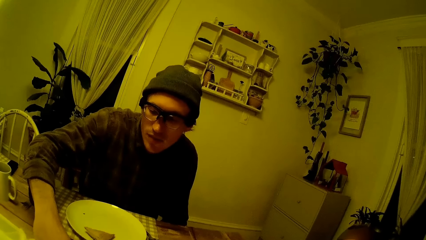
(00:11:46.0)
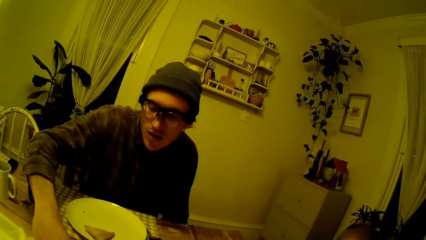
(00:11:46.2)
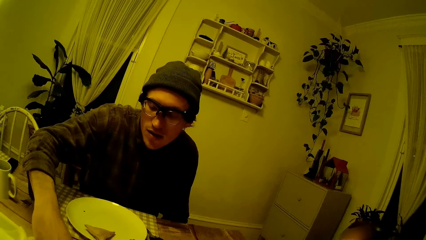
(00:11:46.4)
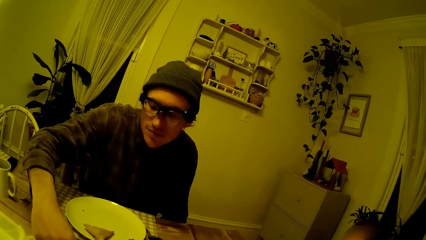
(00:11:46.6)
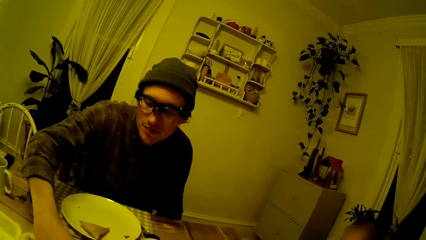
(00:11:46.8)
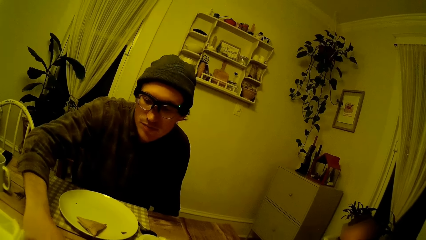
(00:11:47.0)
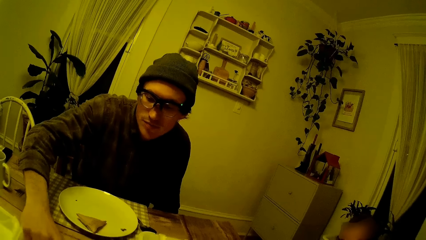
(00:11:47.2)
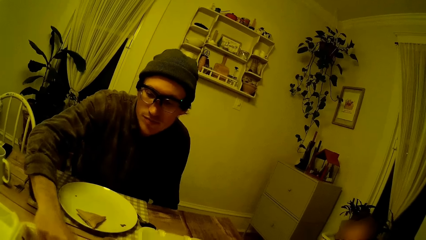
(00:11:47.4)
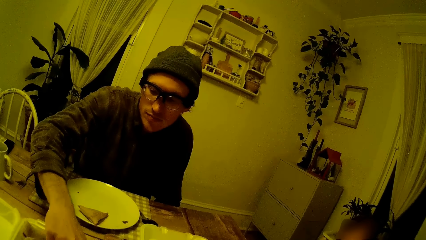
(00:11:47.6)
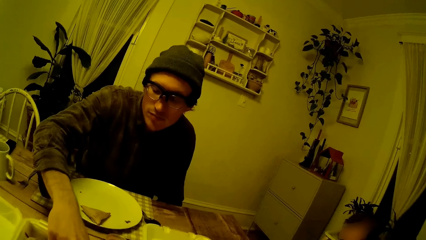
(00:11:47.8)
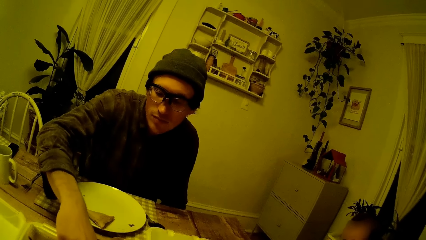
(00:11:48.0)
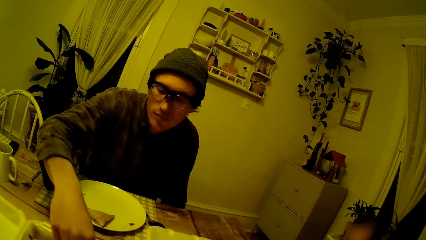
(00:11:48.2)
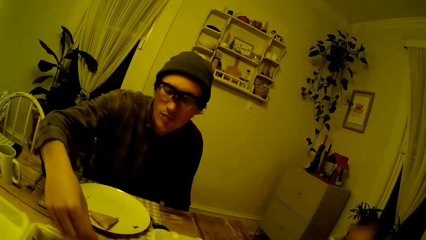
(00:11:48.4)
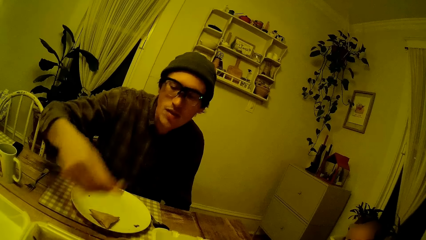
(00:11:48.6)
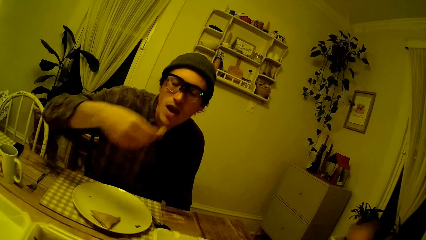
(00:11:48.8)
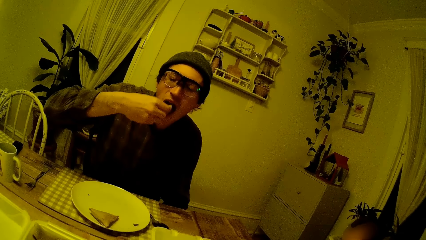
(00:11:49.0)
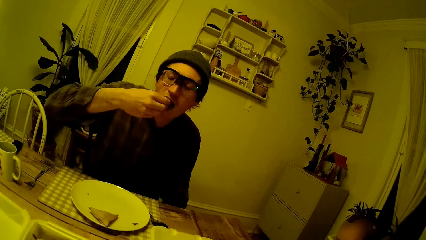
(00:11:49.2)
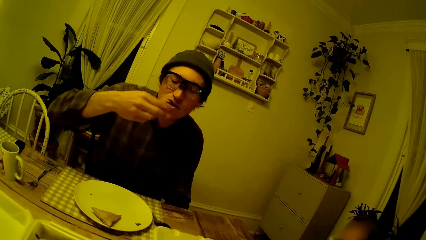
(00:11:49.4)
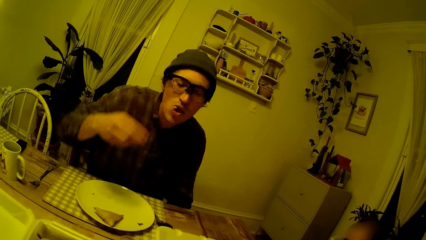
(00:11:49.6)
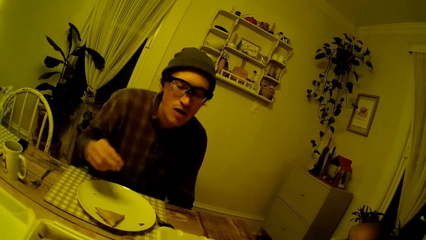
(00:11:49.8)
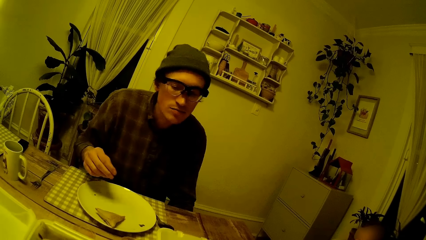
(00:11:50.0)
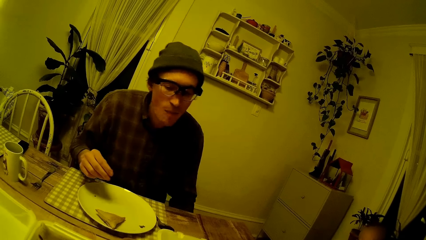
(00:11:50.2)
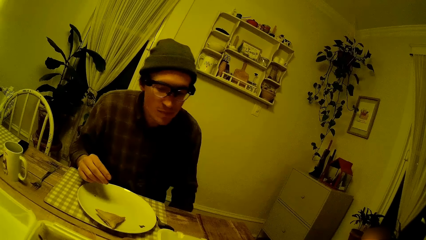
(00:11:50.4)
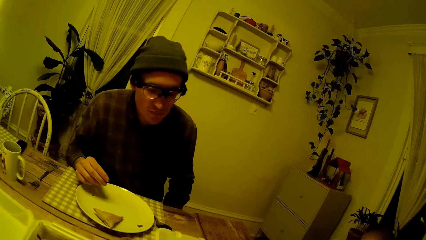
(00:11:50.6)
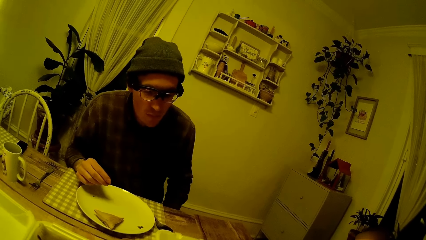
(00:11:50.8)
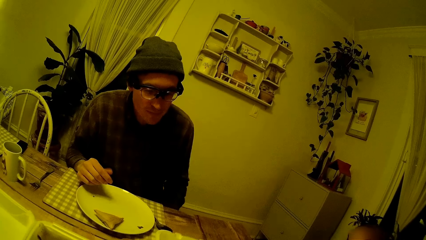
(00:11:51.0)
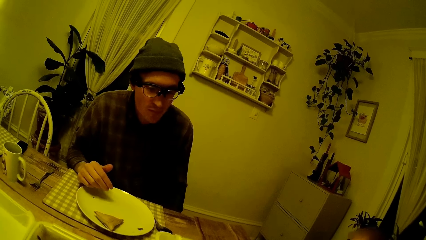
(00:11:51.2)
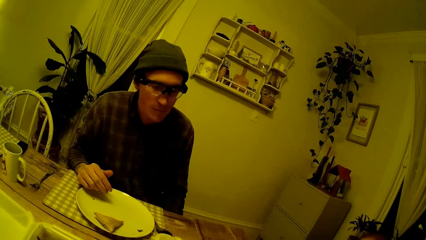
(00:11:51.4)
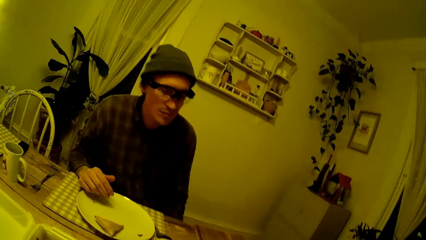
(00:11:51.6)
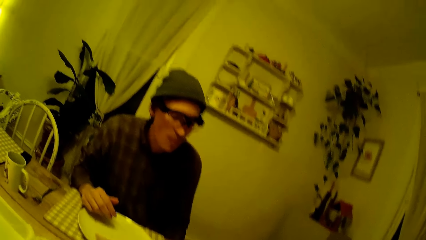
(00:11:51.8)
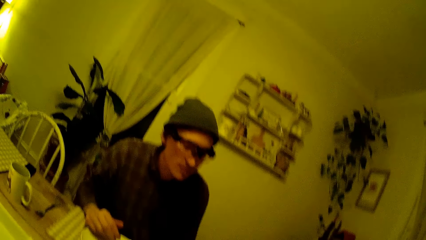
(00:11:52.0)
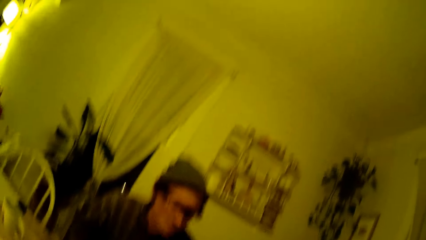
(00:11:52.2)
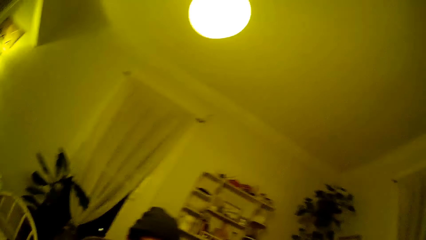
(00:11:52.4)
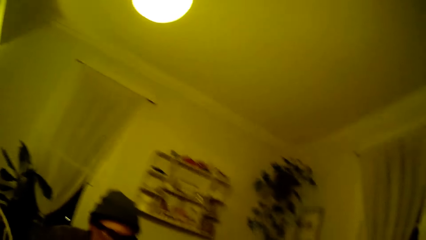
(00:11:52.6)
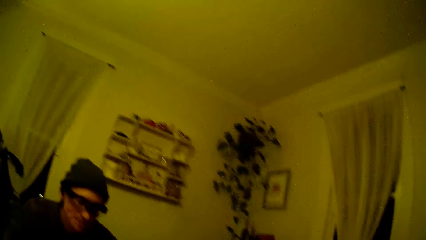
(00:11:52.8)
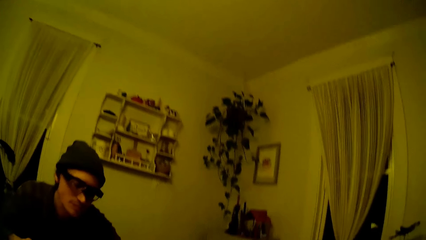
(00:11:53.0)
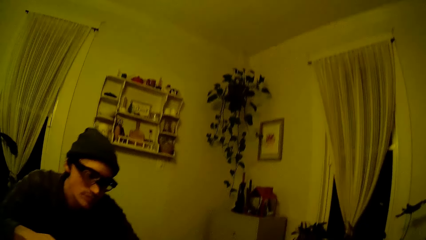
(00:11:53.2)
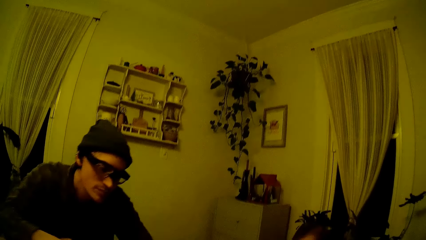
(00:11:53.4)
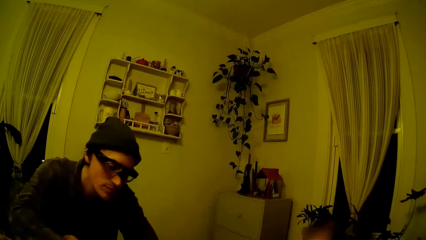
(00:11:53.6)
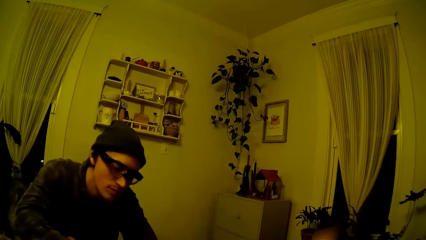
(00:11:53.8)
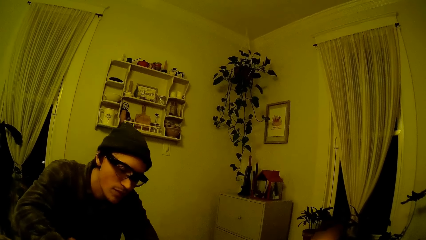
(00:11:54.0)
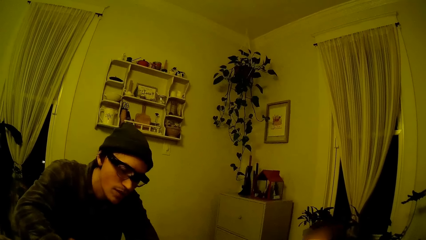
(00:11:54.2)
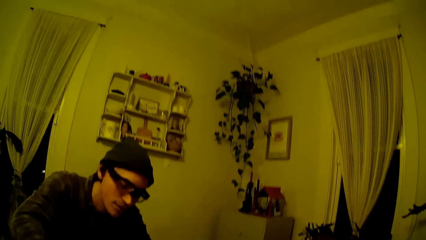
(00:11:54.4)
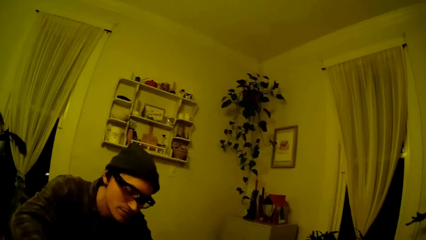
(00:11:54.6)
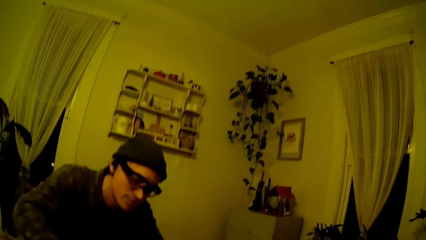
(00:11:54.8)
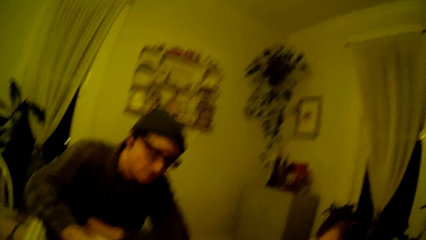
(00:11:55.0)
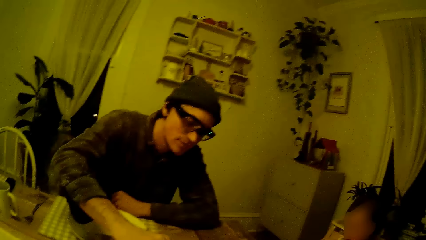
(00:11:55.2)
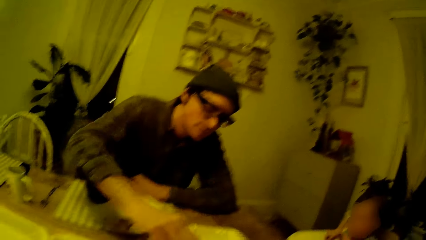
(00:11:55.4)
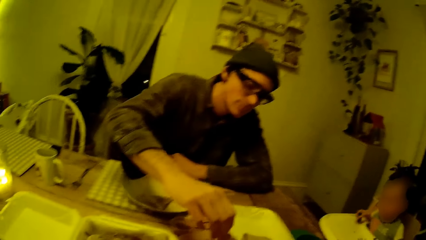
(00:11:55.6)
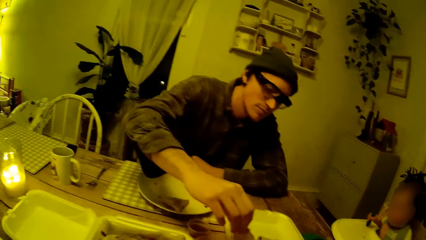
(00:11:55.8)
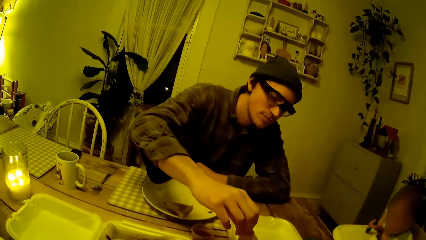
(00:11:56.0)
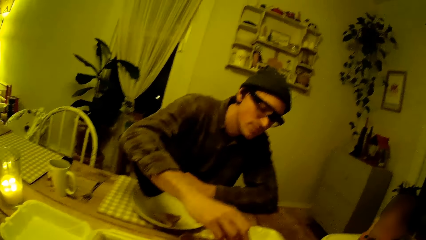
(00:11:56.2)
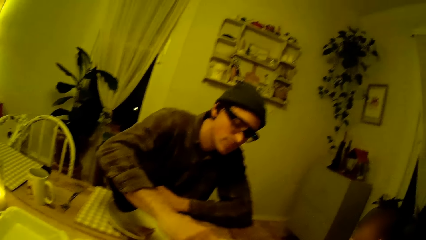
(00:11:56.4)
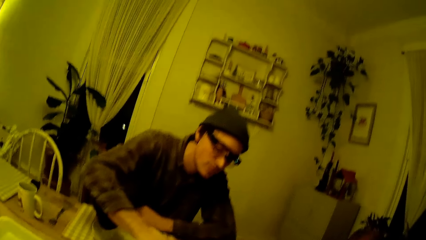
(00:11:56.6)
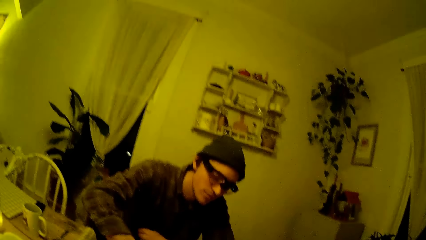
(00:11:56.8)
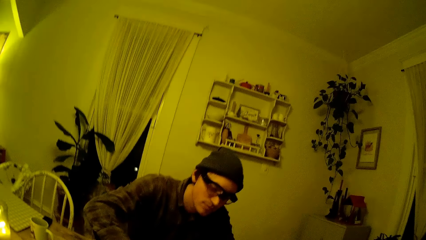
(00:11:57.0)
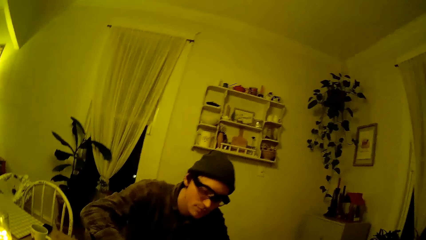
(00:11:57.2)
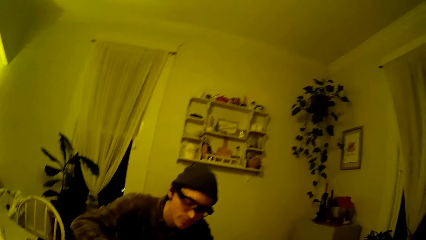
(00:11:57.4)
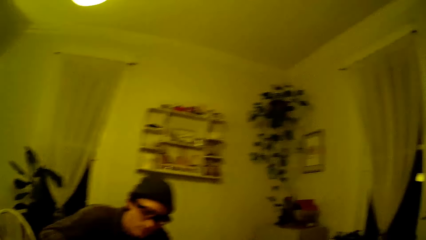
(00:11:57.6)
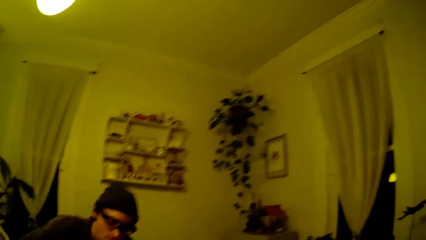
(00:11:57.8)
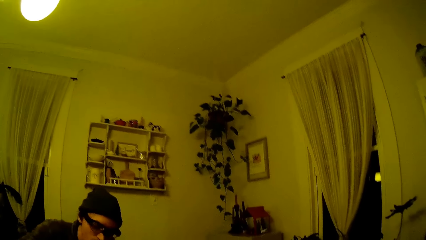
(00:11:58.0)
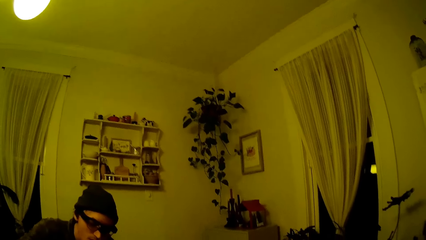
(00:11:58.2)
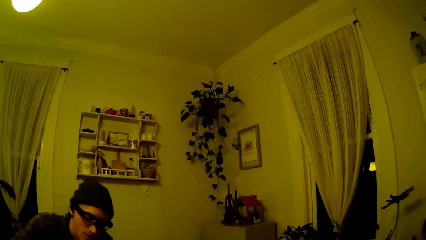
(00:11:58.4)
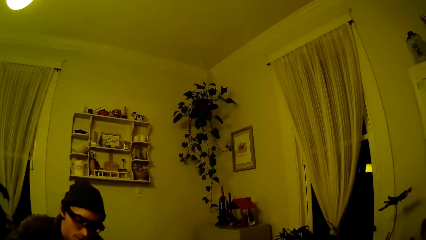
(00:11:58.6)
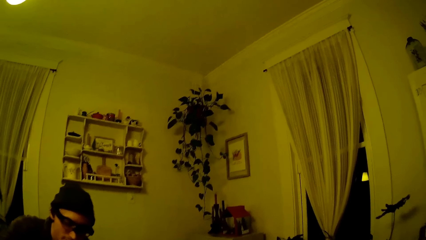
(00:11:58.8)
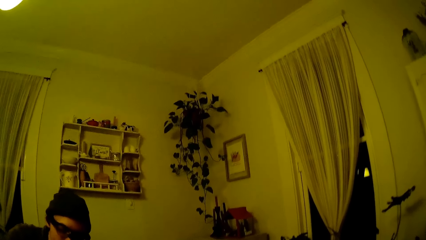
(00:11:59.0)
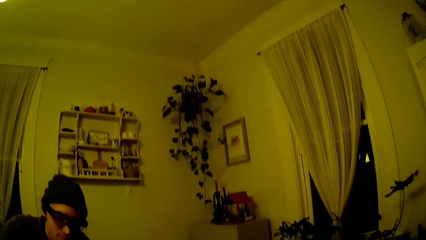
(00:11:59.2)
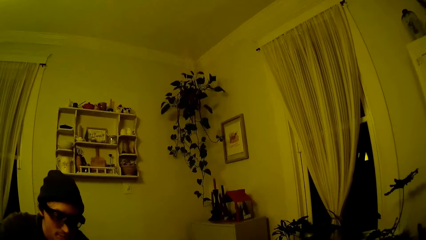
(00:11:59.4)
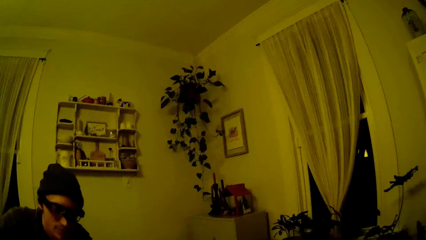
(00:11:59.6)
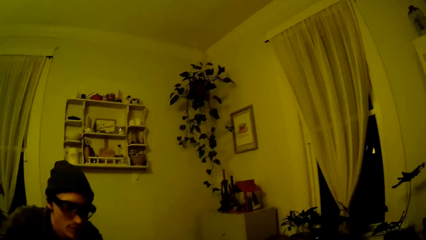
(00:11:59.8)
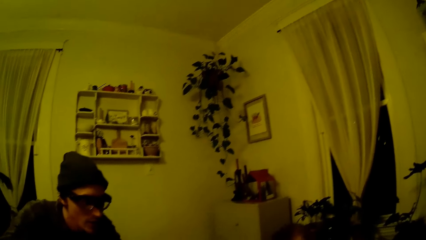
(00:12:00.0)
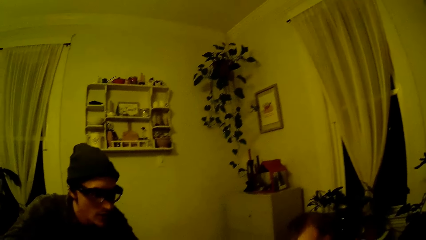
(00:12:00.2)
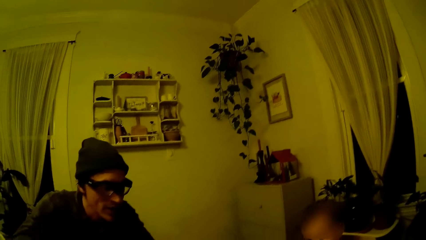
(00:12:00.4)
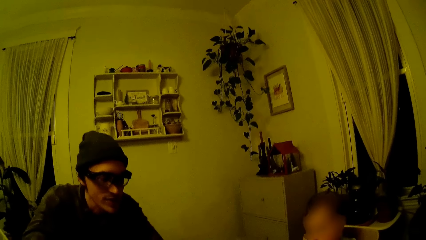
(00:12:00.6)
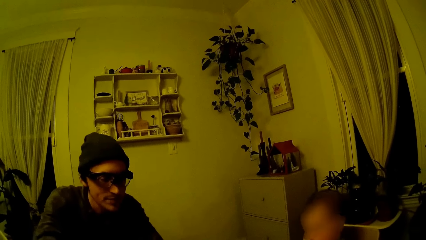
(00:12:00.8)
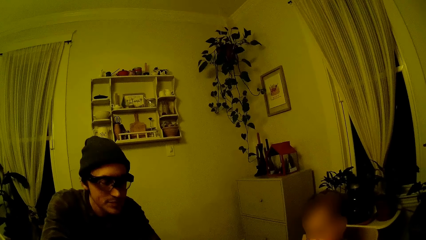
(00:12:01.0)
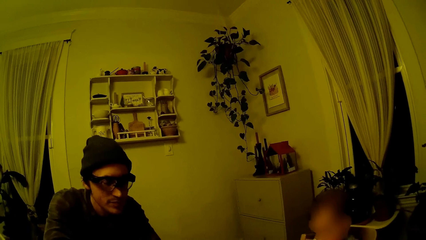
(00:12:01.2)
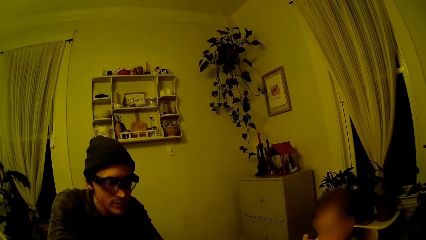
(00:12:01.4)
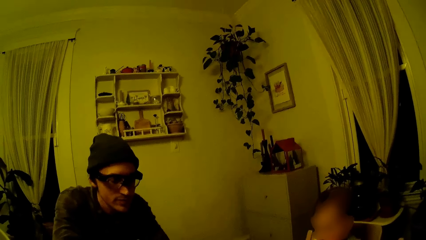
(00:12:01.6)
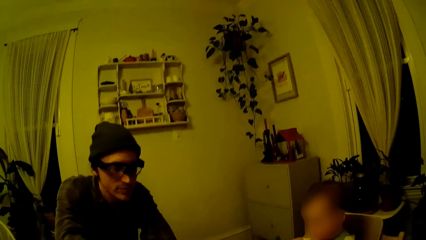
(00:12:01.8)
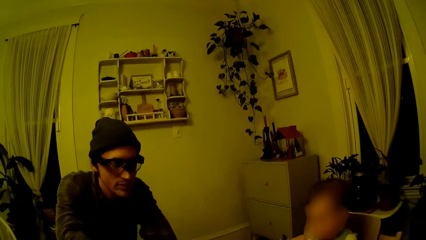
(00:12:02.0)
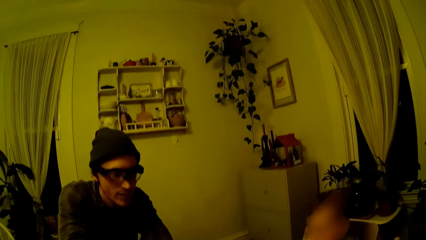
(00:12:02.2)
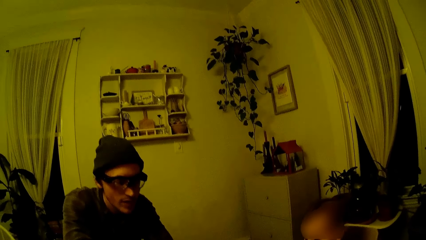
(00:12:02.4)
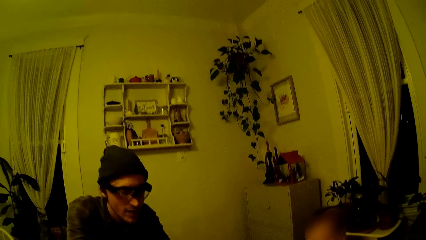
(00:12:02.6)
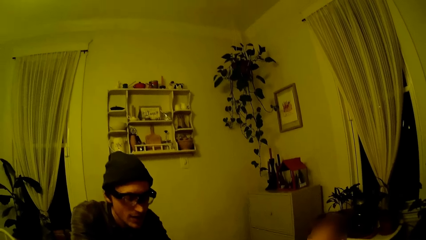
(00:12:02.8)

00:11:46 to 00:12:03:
The man eats the pancake with his right hand. The camera wearer looks around. The man picks up a piece of the pancake from a plate with his right hand.
